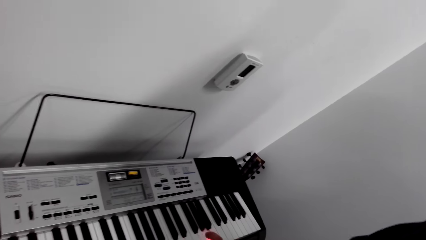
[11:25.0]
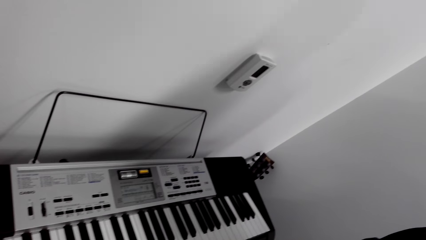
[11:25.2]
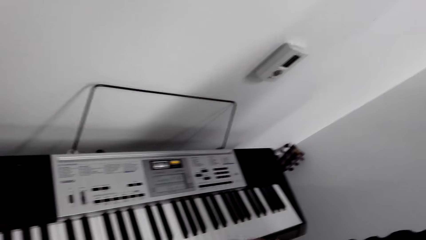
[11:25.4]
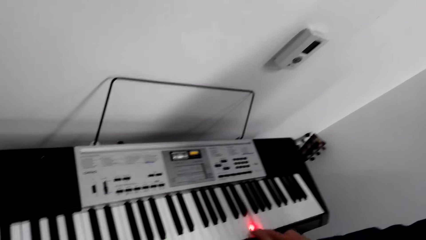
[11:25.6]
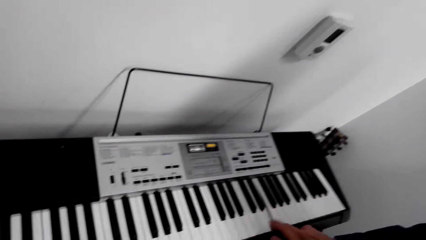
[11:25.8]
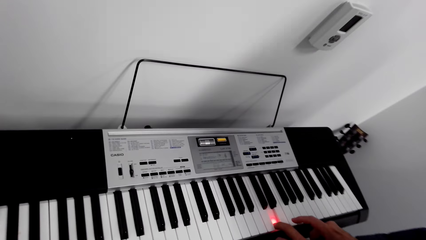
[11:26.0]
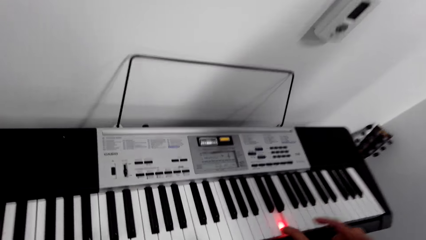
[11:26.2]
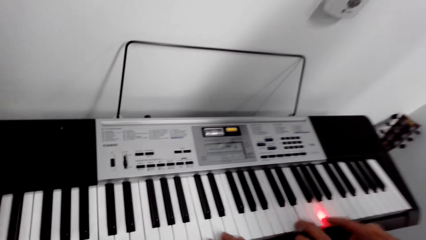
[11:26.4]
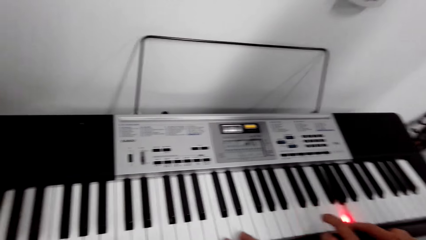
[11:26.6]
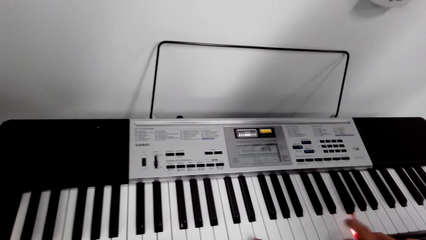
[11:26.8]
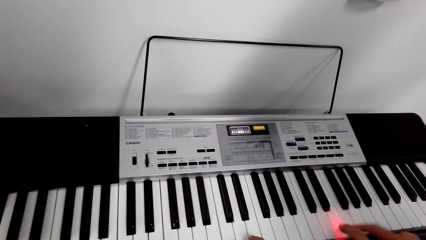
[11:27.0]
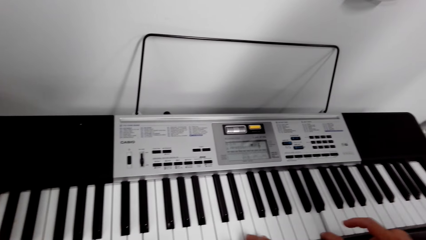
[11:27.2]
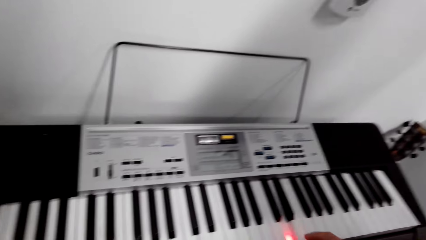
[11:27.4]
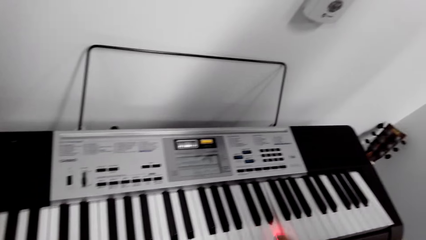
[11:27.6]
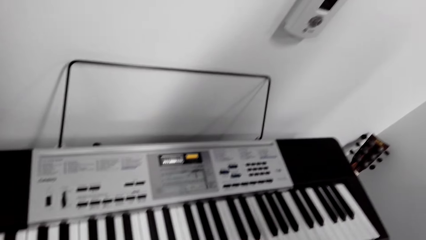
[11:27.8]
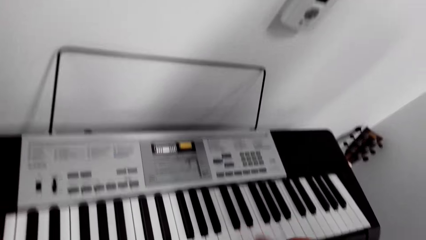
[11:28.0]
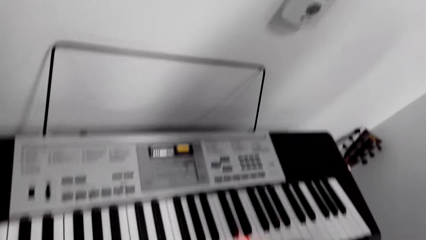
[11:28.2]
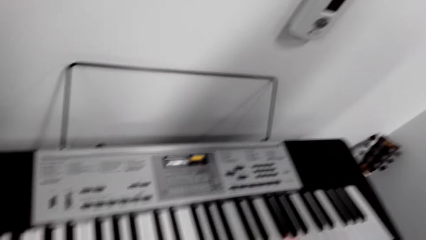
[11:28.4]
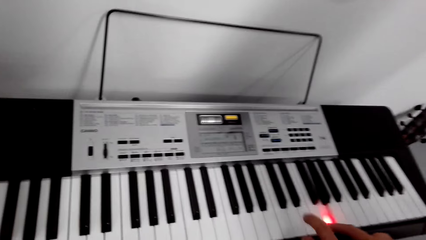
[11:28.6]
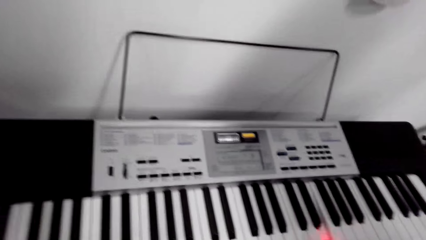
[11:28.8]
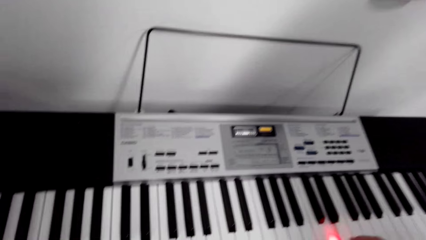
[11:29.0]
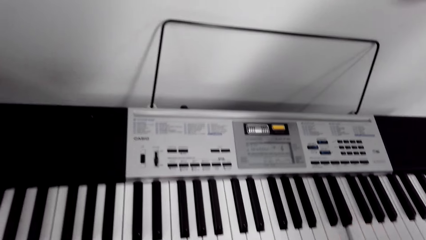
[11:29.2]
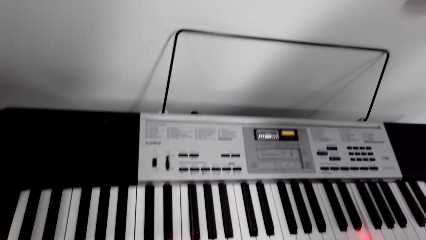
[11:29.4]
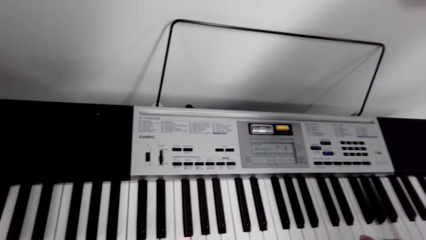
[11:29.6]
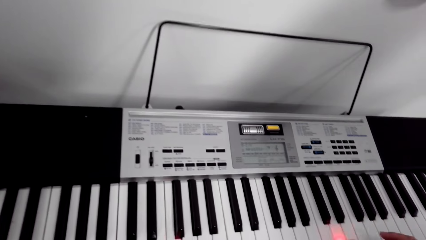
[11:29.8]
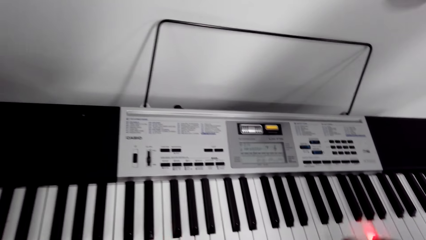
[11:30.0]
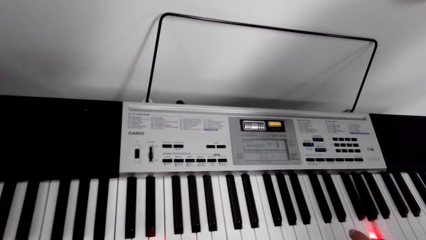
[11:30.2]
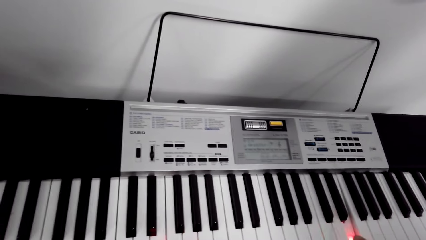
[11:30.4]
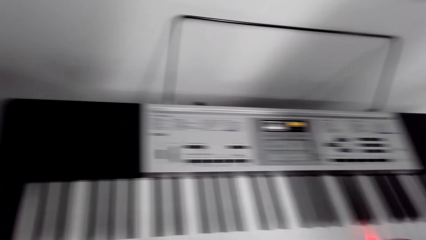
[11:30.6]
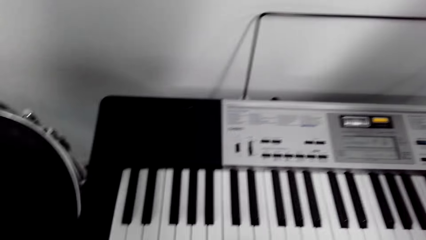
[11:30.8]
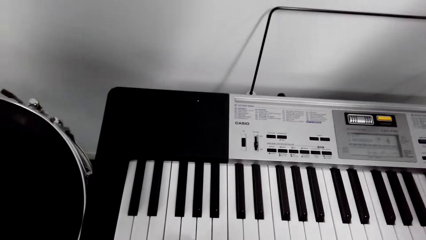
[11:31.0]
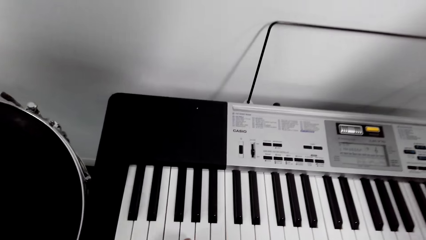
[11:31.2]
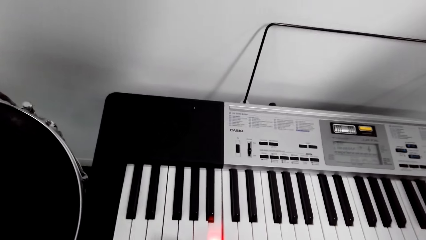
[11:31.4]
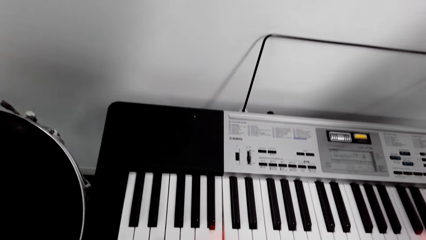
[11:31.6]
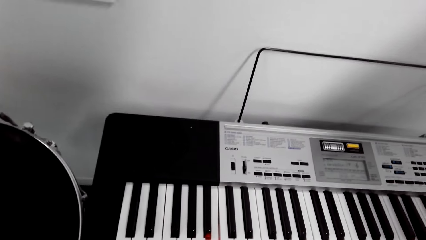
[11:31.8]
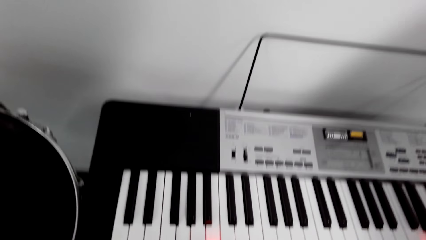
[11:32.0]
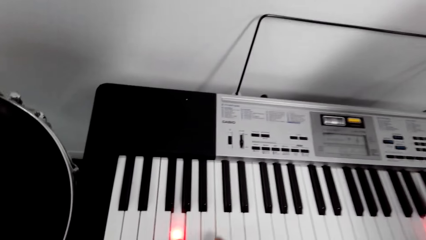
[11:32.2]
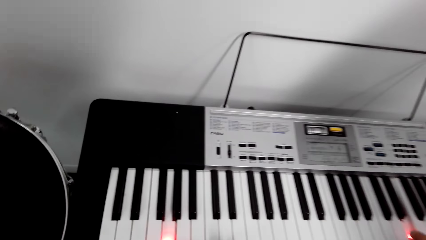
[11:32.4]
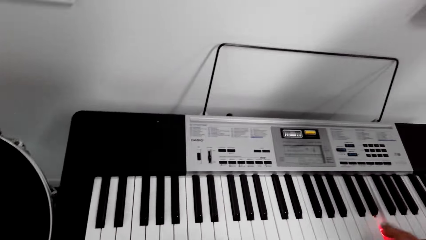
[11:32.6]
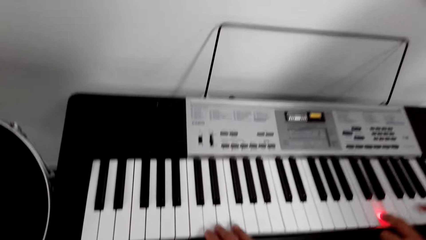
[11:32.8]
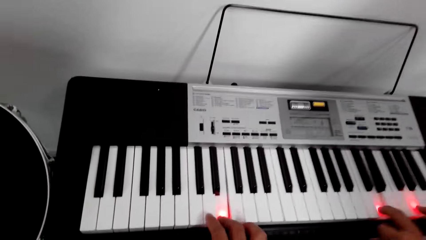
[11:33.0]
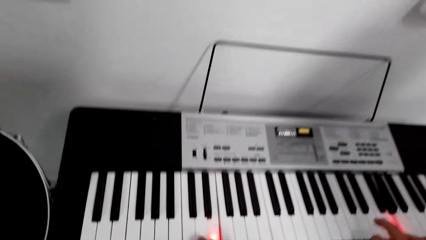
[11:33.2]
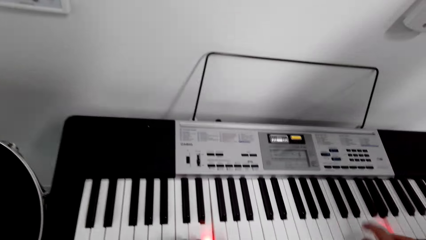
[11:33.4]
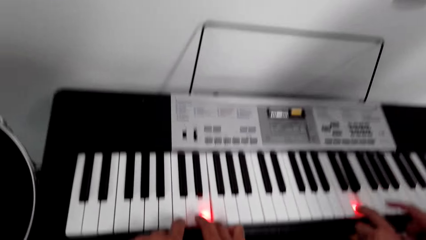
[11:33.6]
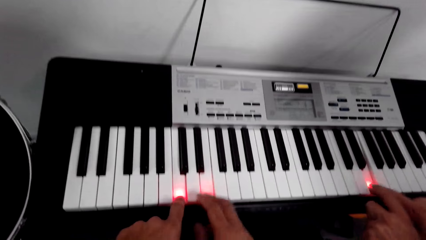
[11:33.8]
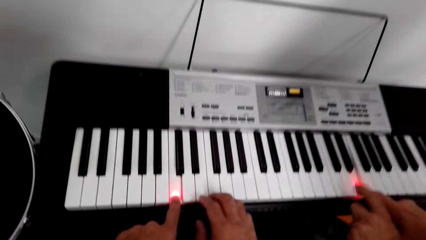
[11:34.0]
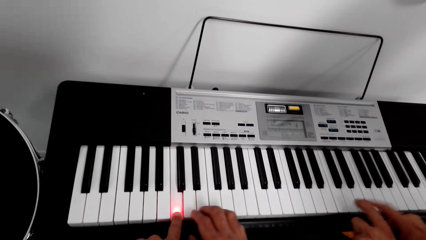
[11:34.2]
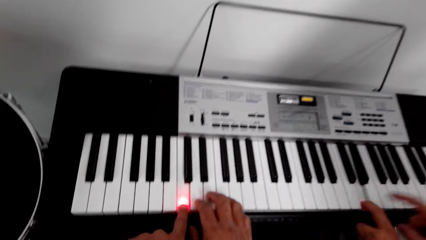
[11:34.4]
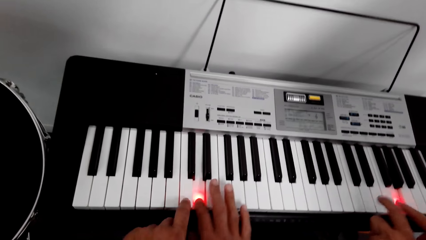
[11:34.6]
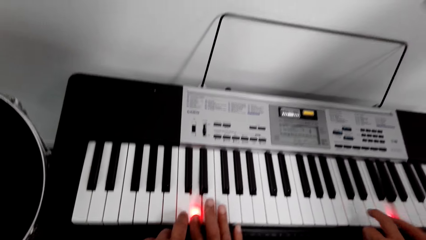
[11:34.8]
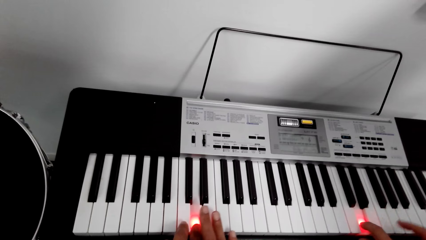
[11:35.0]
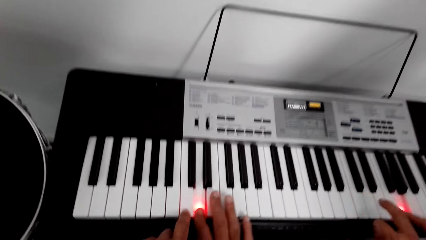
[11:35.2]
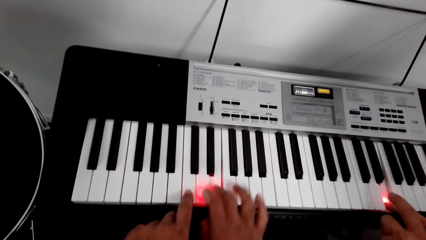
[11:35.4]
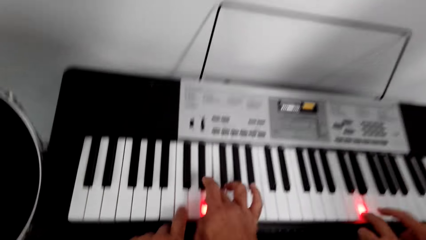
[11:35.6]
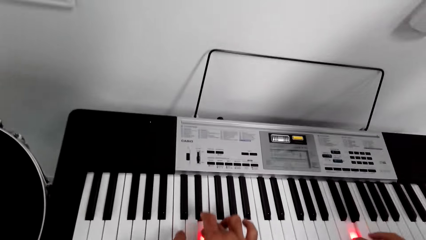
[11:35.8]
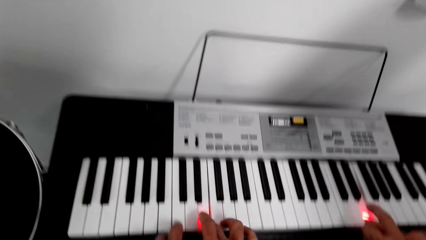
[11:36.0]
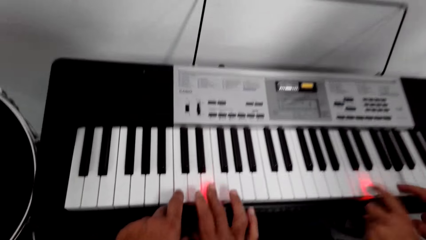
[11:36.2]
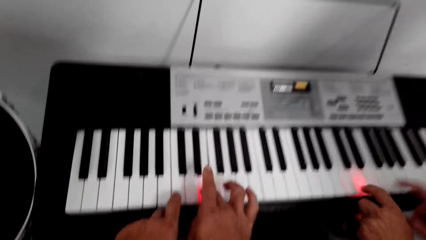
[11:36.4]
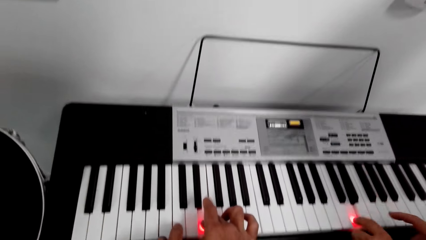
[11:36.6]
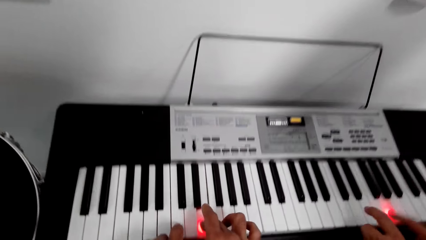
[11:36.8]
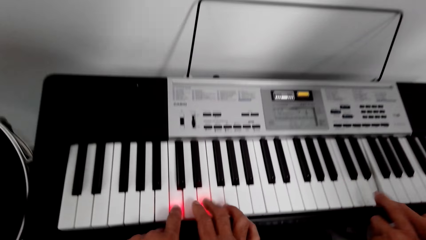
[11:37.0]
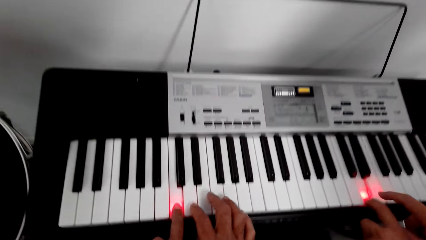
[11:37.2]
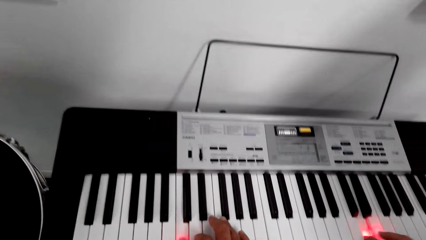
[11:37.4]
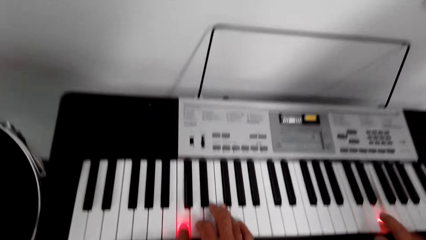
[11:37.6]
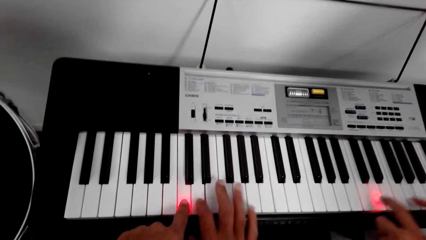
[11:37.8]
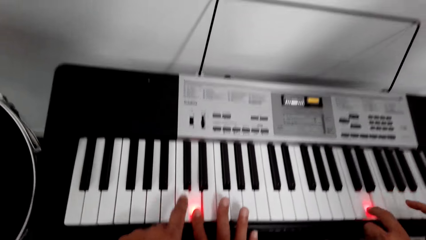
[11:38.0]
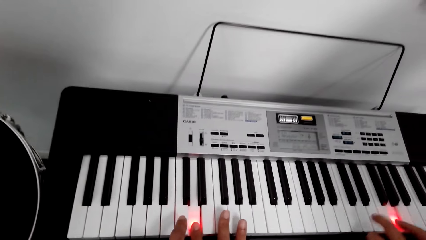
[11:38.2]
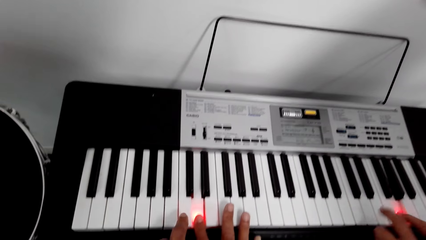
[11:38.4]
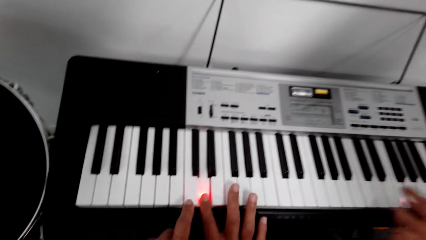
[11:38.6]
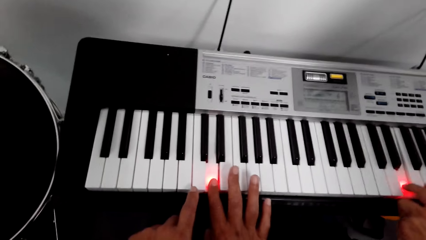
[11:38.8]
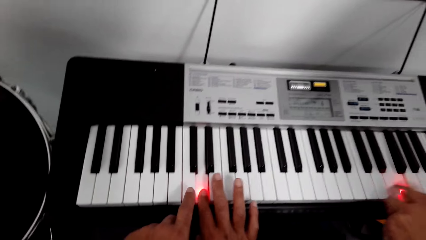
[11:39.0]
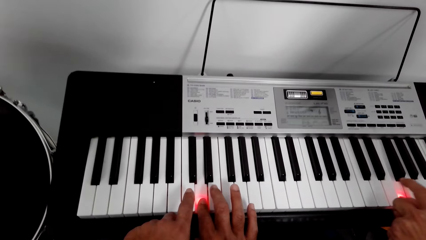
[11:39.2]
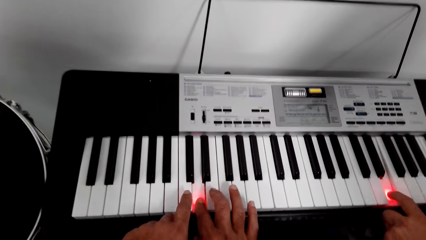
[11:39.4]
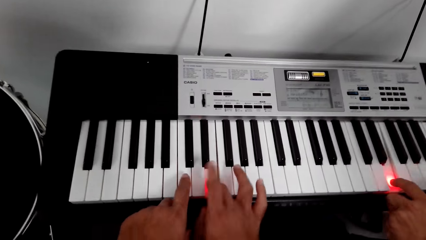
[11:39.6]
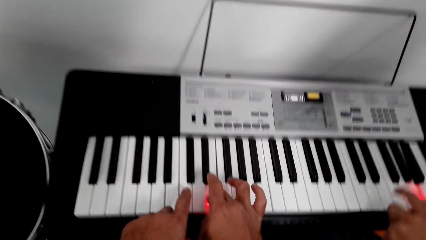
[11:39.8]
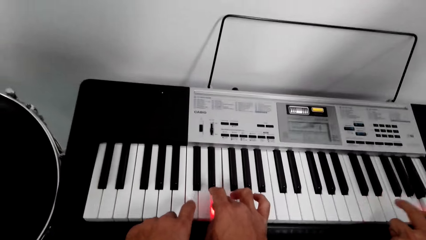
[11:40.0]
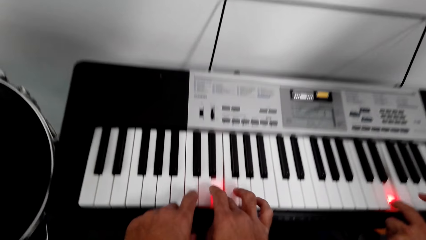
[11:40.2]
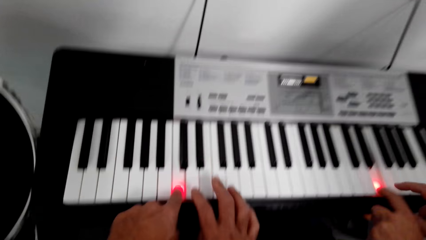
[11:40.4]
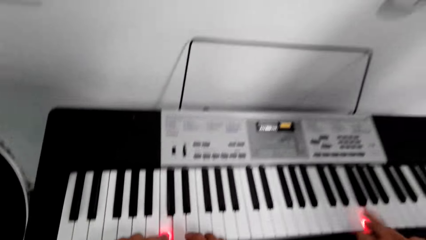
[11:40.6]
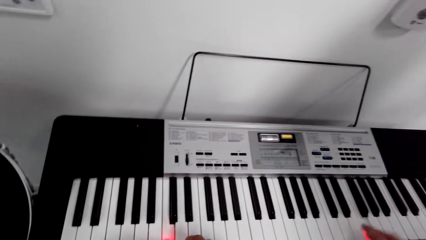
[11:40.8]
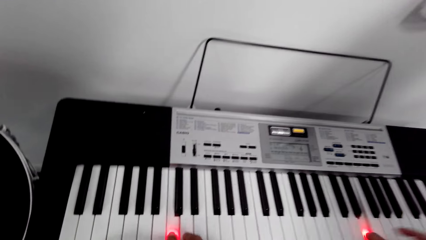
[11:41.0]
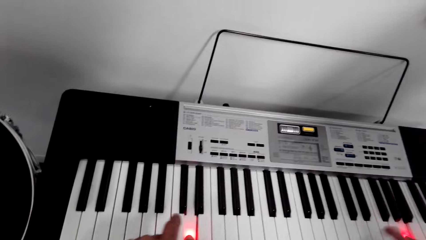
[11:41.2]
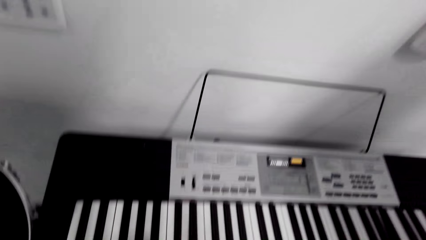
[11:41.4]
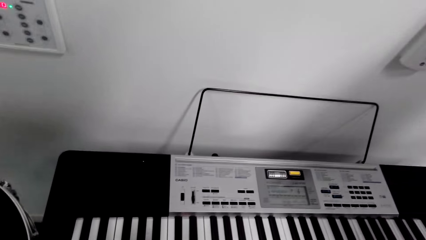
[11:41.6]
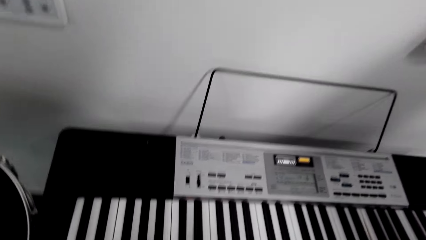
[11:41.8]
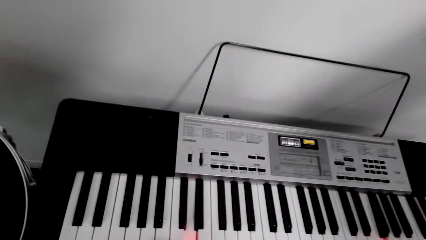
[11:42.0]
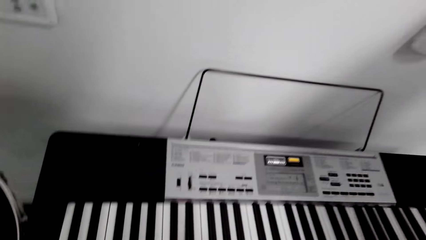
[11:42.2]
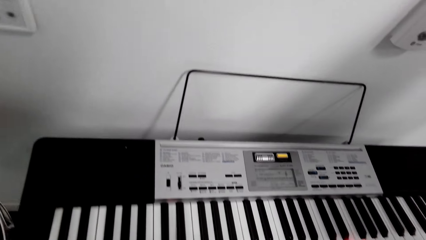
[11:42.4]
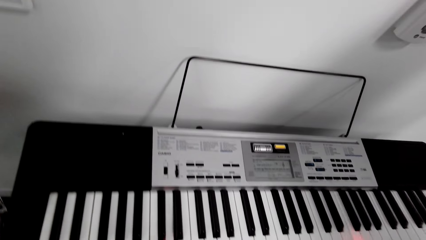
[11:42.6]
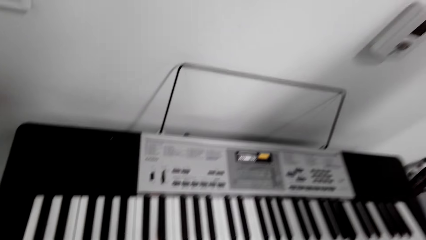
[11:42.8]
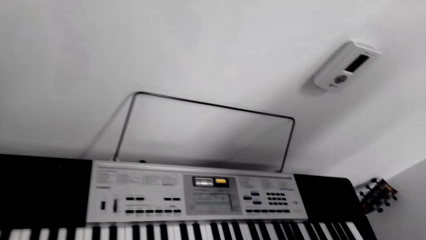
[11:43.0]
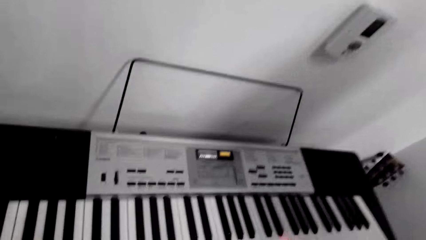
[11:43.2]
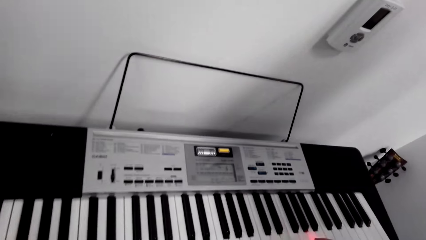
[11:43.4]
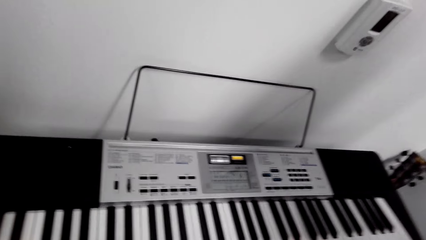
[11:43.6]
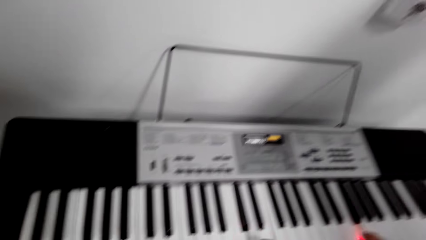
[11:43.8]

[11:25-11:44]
A man plays a piano. The camera wearer plays the piano.
